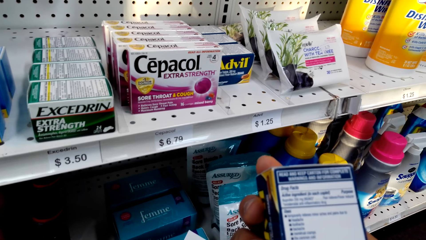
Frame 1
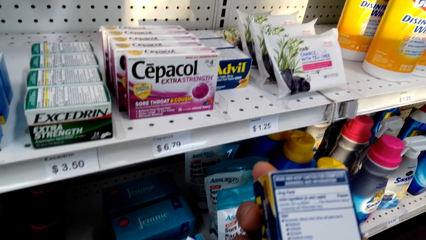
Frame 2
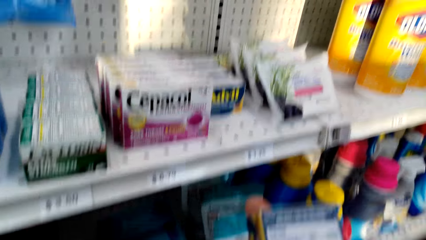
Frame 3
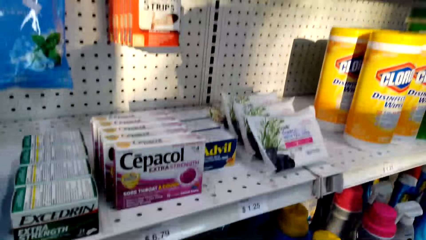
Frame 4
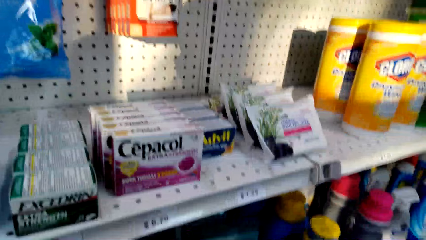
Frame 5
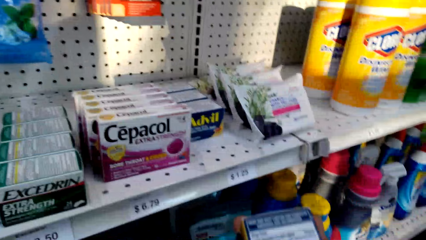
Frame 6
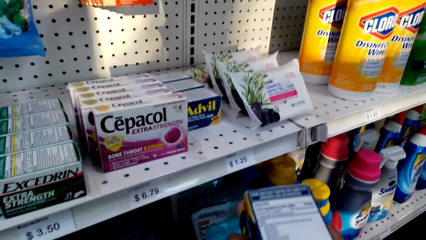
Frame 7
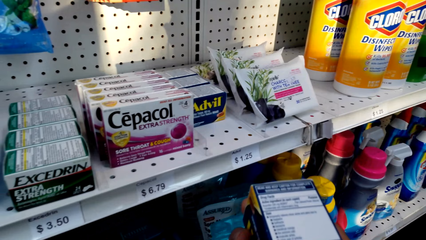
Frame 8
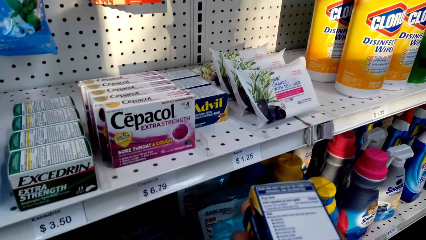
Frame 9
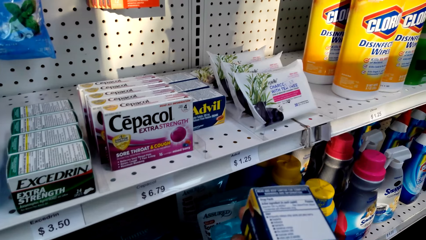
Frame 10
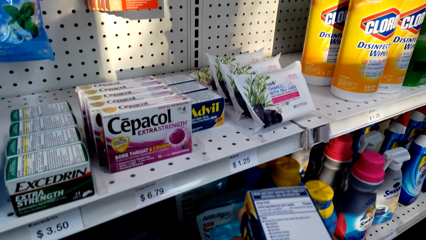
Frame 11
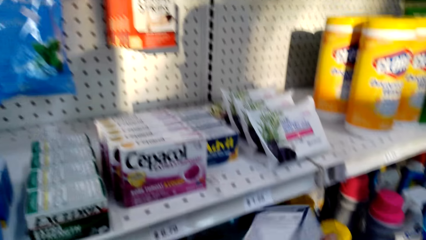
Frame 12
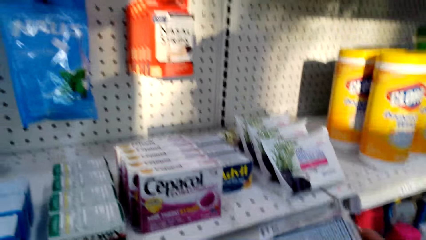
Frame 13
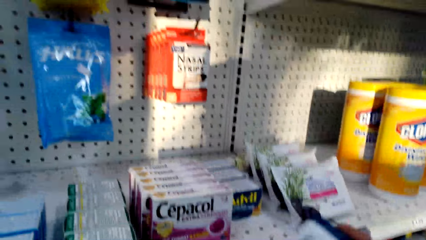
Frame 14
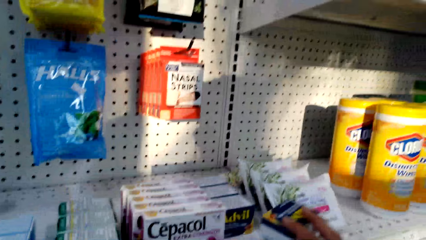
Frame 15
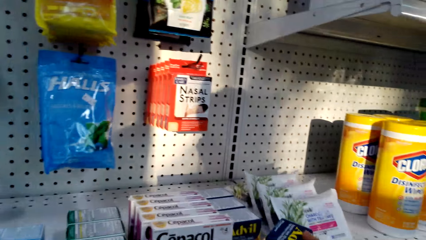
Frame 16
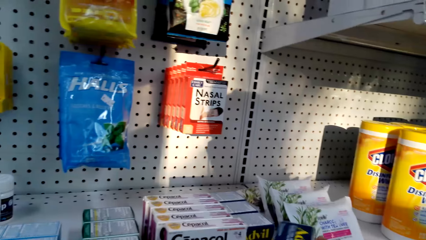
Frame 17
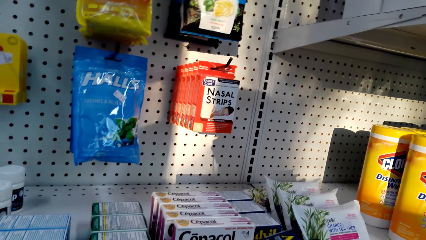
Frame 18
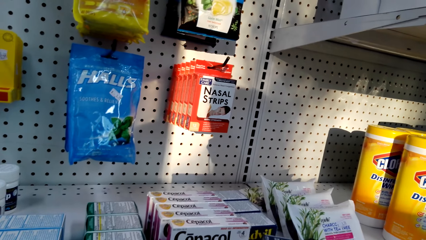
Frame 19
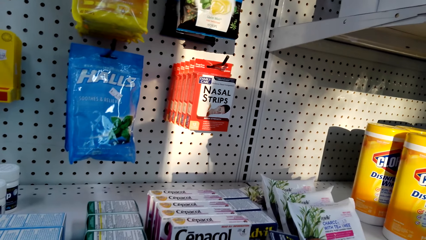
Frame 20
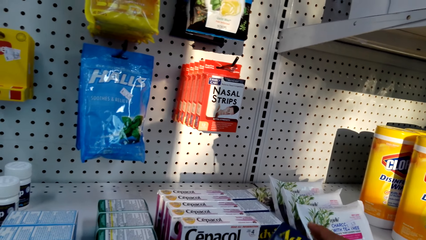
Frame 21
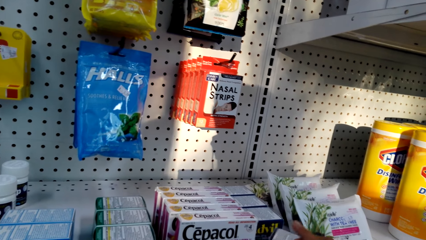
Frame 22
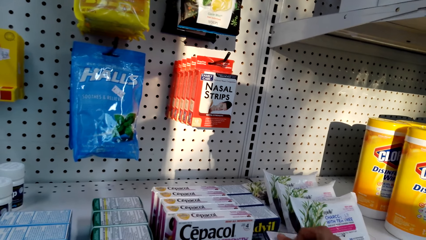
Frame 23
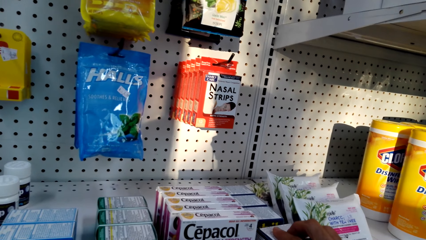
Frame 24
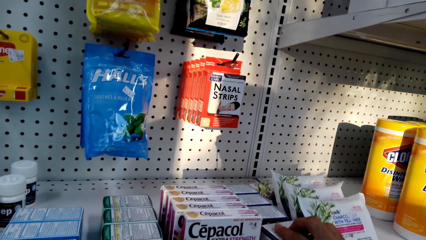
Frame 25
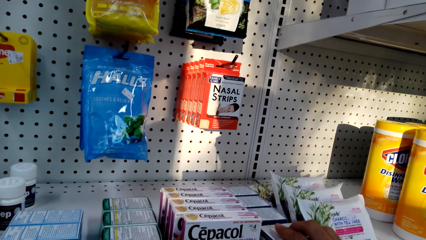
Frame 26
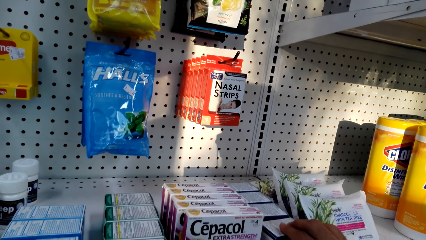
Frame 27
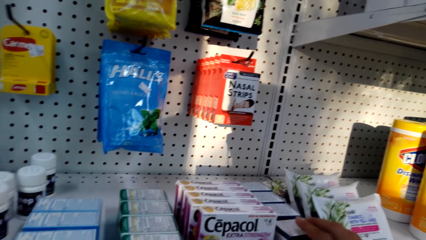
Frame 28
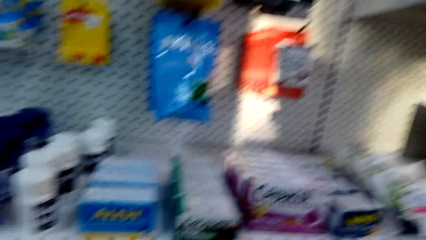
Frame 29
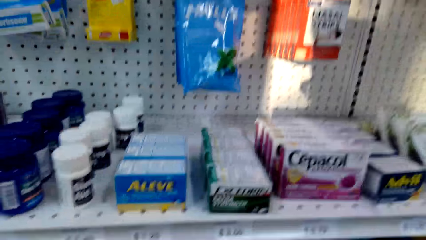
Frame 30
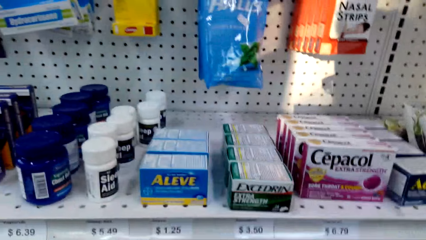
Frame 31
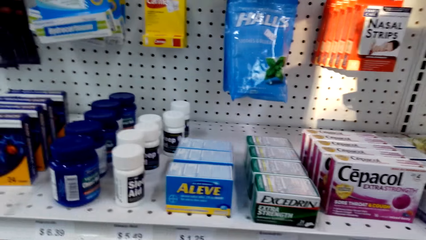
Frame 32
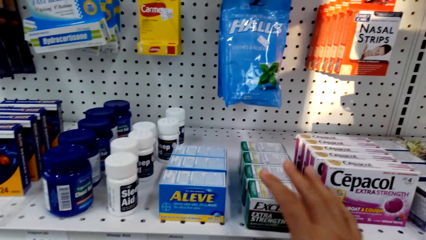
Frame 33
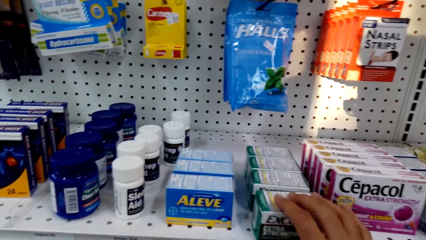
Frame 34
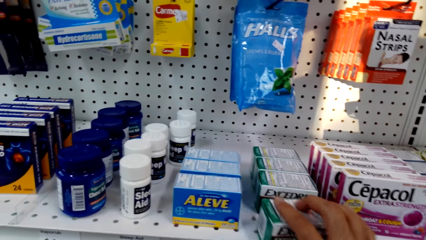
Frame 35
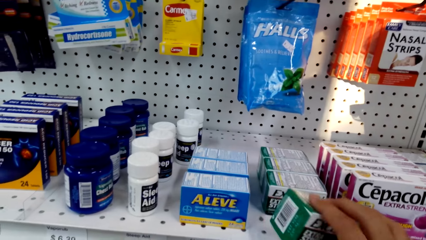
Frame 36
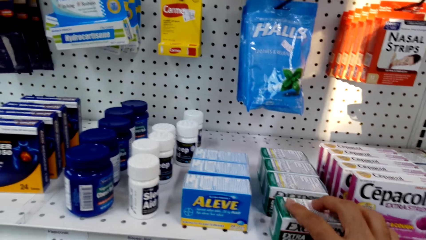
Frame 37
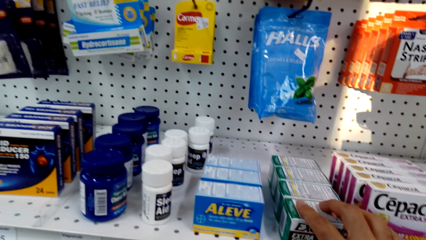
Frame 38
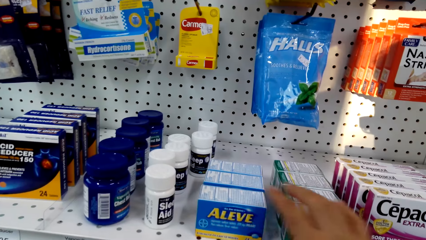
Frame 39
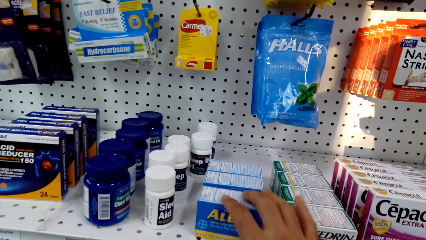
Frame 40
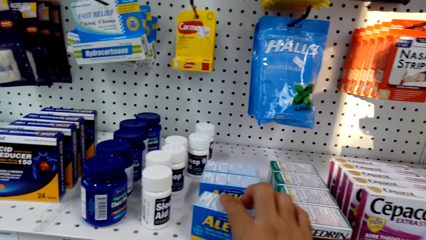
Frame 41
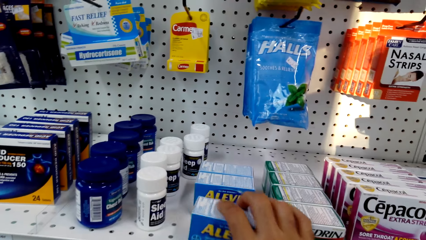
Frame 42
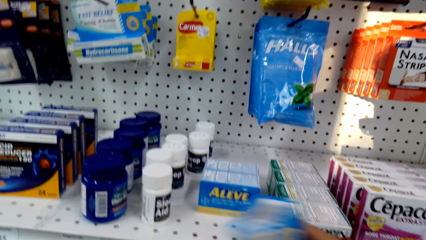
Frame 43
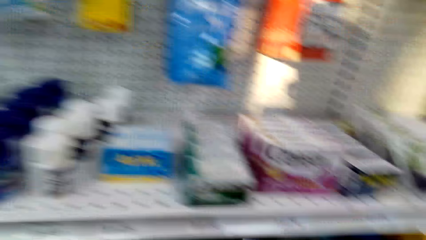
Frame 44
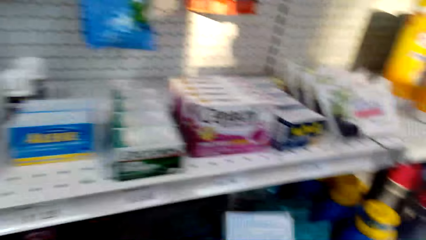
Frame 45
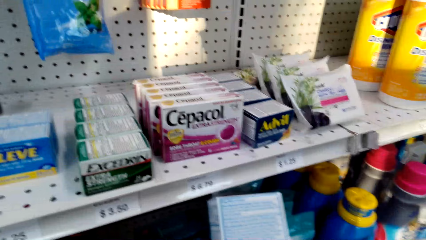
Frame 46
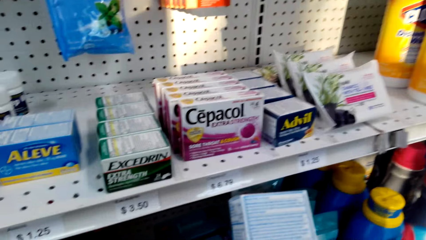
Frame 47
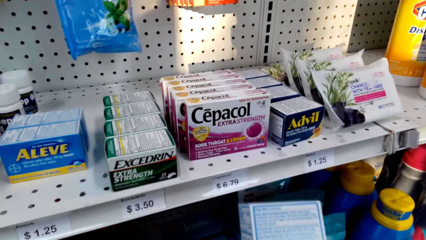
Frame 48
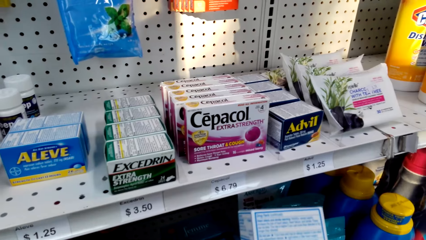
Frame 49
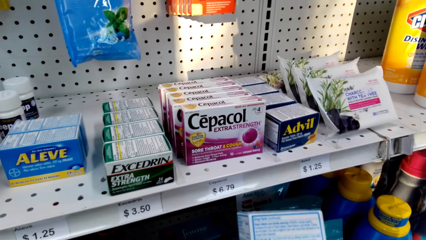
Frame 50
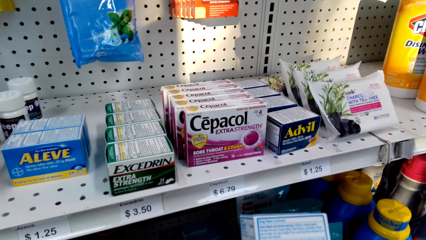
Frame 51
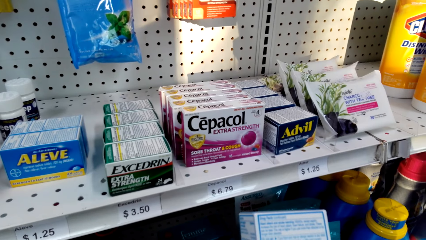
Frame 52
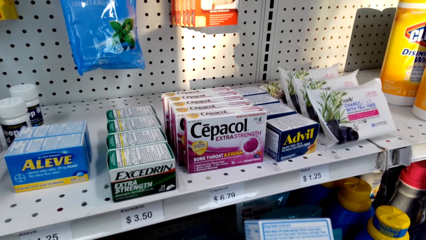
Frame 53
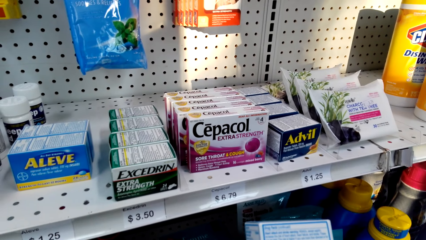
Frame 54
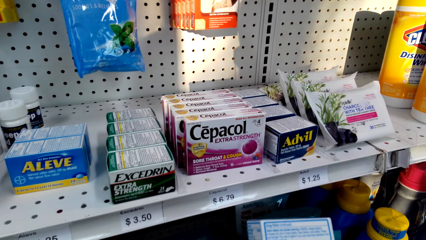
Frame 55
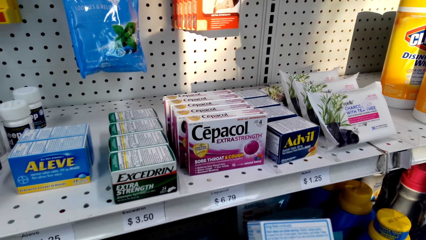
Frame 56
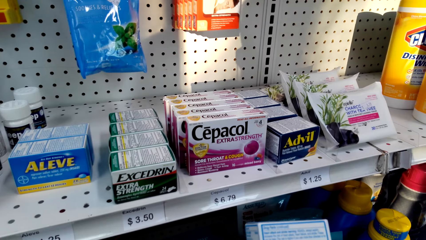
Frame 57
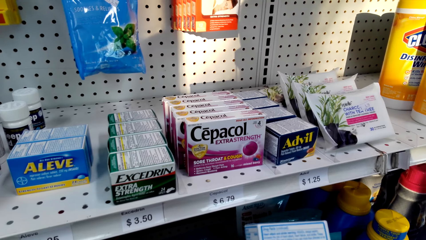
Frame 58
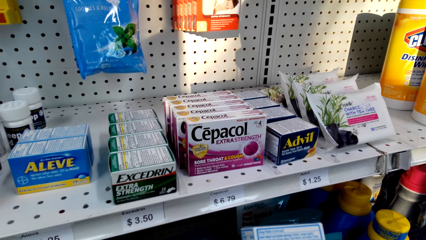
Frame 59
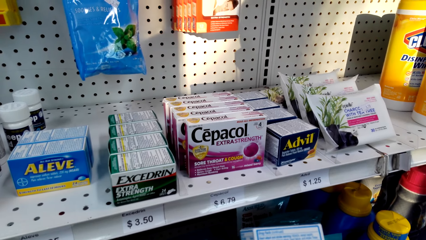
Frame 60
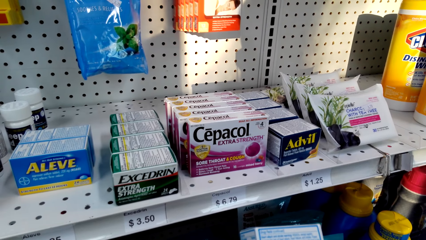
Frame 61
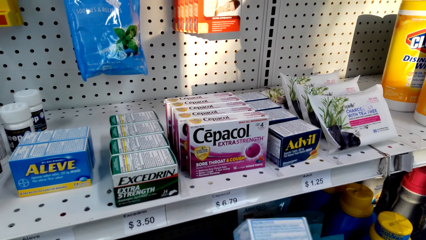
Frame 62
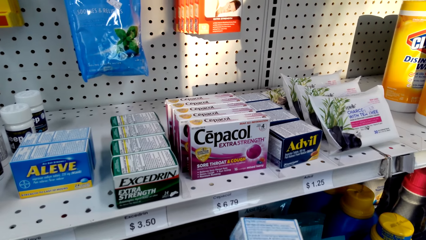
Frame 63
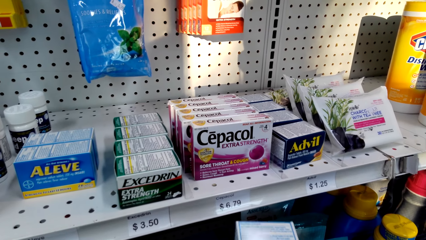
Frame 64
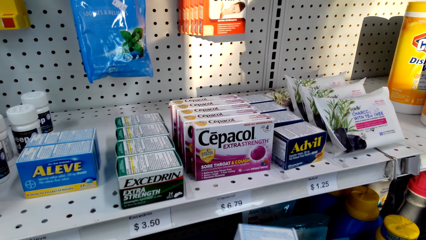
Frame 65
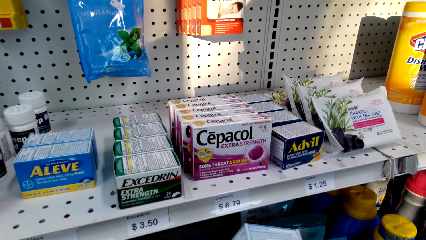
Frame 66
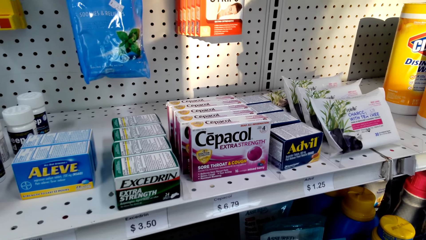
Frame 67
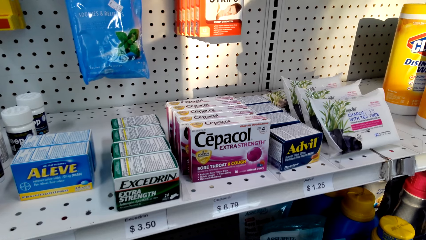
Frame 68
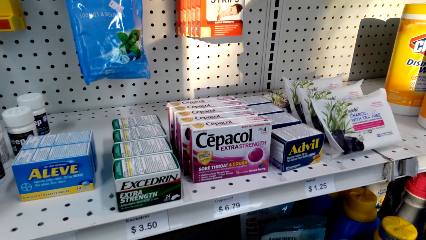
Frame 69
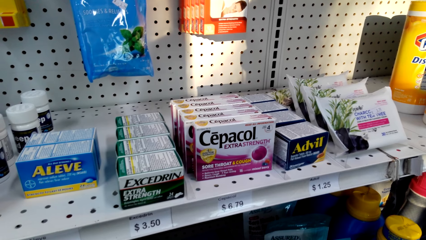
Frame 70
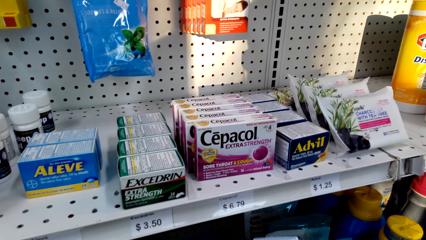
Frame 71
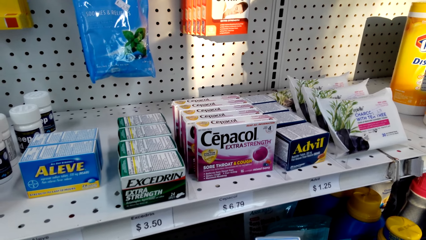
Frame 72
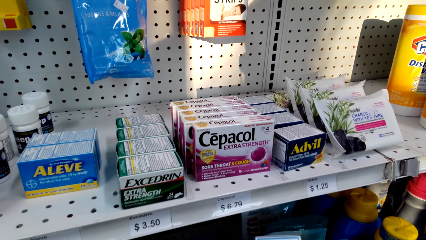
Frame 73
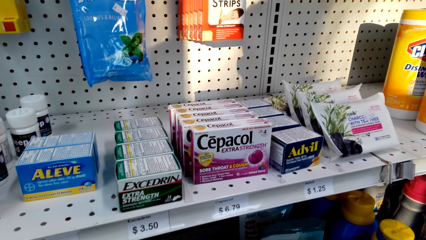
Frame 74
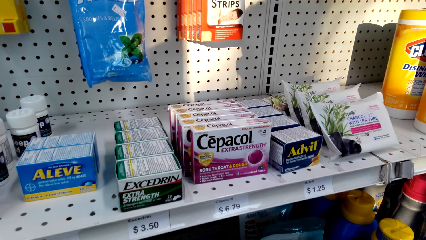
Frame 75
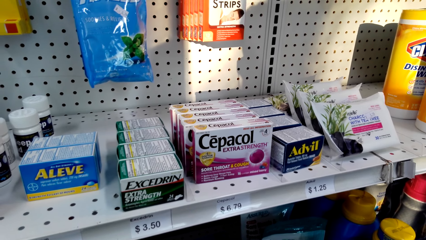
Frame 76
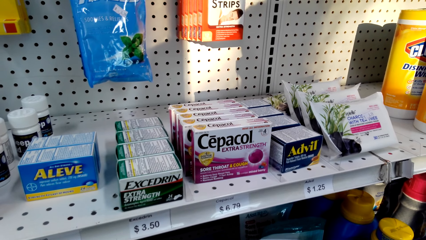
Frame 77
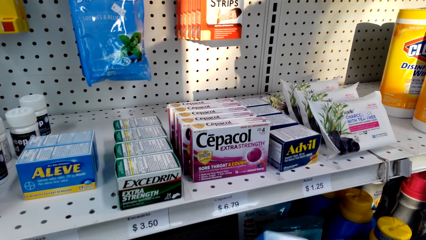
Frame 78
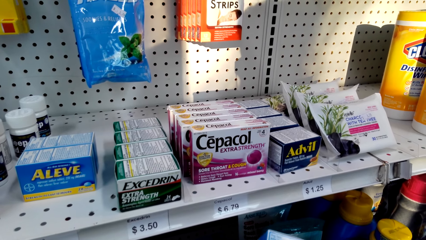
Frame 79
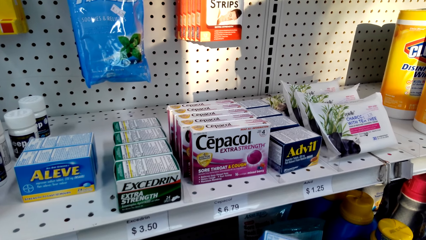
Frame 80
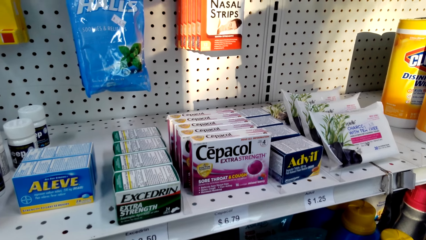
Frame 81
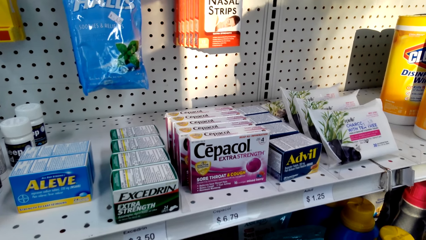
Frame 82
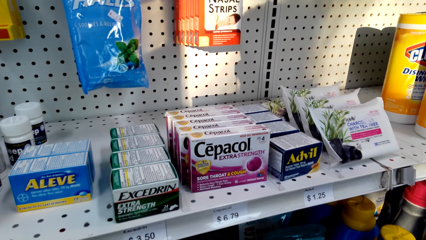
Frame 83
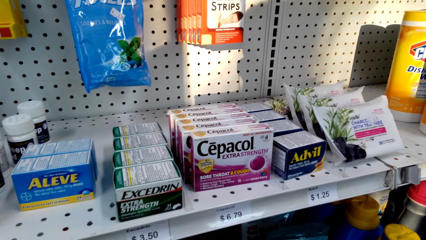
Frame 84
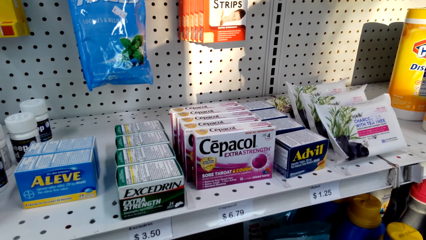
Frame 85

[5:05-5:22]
The camera wearer puts the packet of medicine on the shelf. They move the packet of medicine on the shelf with the right hand. They pick the packet of medicine from the shelf with the hand, look at the packet of medicine and move the packet of medicine with the hand.
